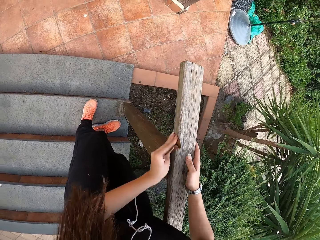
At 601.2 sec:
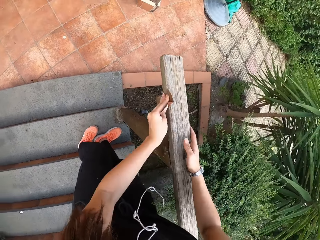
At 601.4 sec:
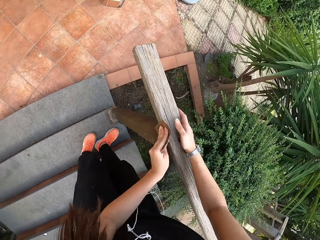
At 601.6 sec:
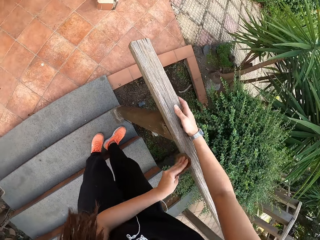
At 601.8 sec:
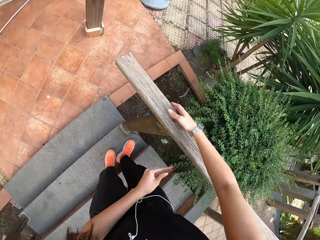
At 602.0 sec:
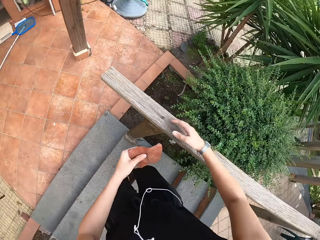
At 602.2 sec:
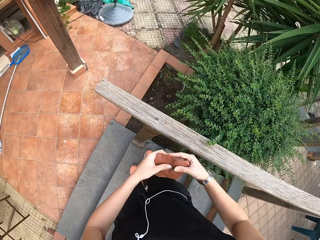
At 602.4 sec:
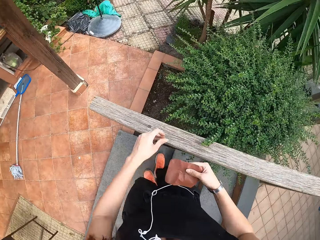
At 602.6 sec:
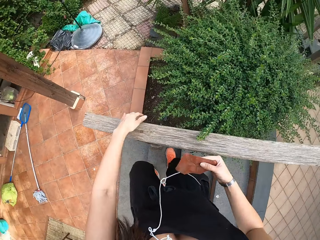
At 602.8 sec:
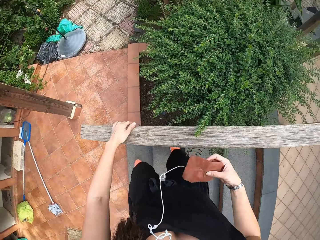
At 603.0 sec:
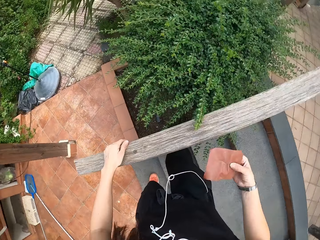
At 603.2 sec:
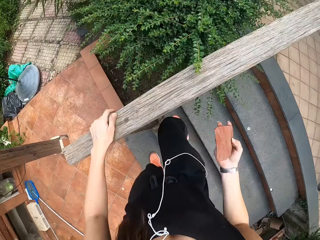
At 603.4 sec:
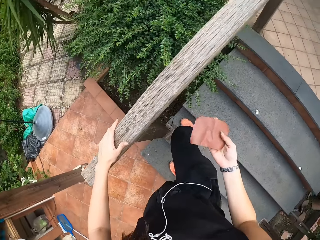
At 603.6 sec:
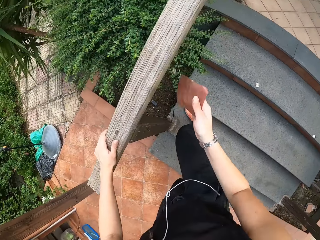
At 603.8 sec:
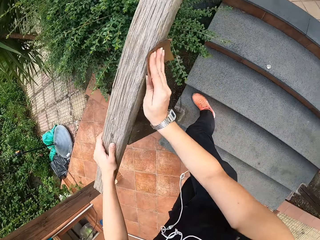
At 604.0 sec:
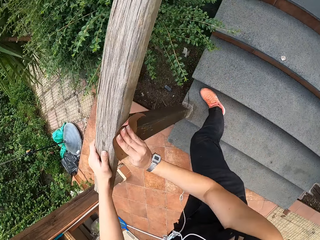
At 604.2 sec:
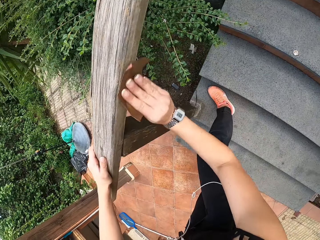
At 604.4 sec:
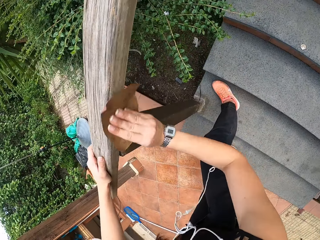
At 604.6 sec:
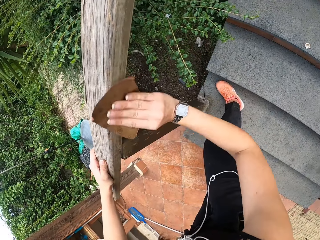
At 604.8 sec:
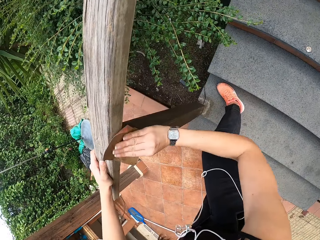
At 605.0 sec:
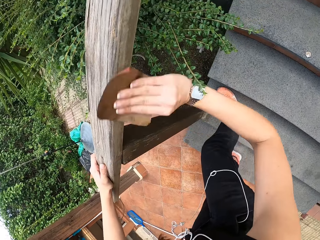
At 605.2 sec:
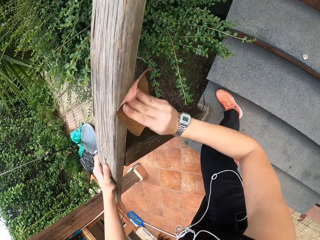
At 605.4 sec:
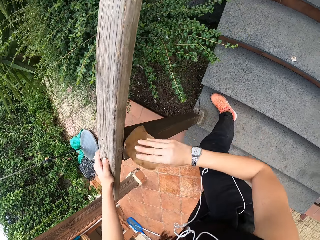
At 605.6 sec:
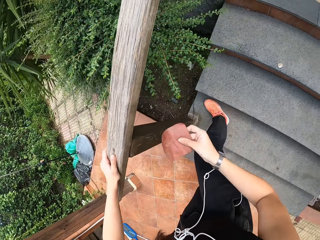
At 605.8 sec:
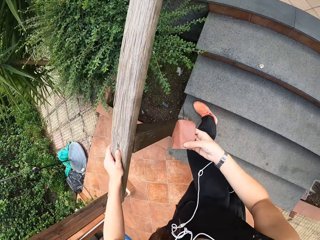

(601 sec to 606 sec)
The camera wearer smoothens wood with a sandpaper.

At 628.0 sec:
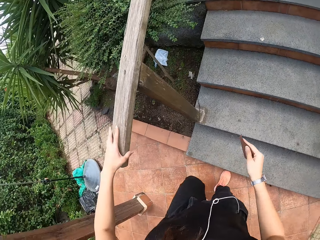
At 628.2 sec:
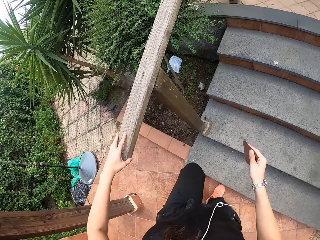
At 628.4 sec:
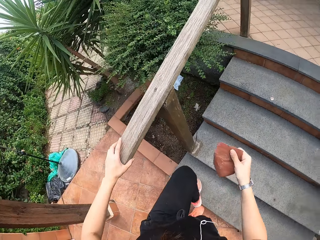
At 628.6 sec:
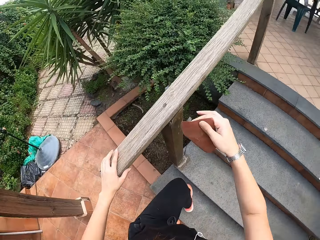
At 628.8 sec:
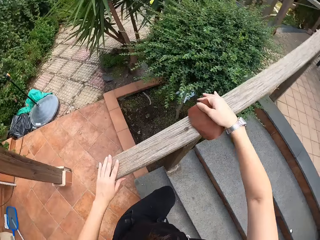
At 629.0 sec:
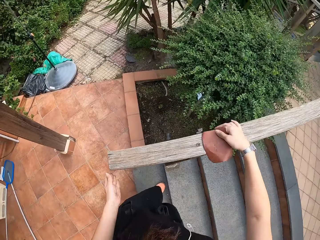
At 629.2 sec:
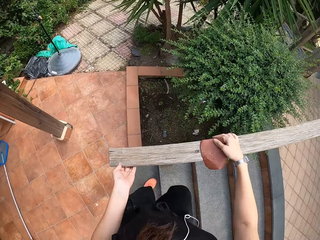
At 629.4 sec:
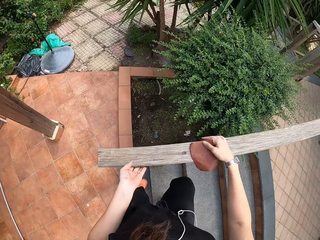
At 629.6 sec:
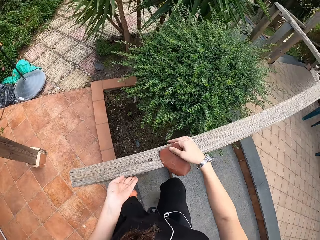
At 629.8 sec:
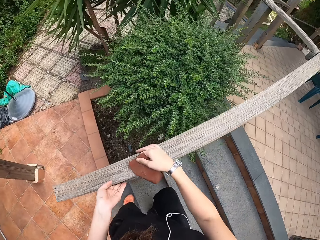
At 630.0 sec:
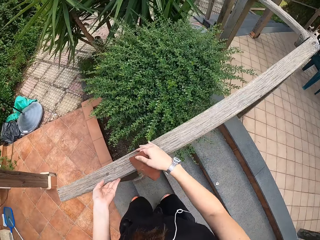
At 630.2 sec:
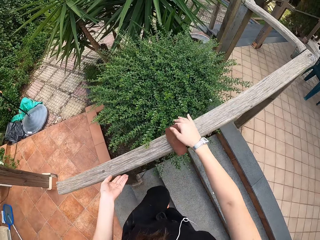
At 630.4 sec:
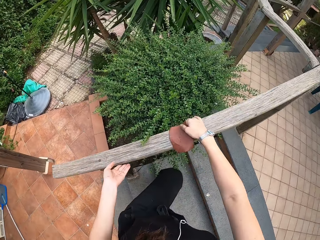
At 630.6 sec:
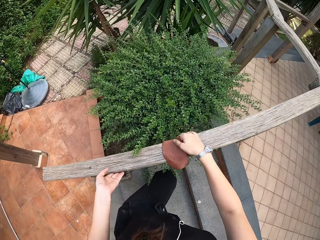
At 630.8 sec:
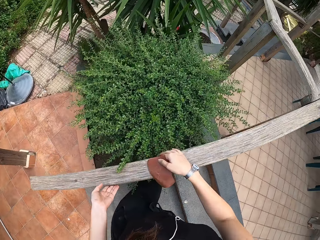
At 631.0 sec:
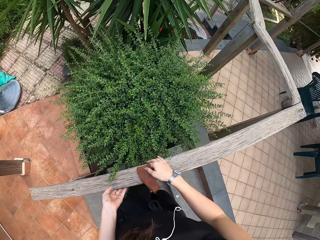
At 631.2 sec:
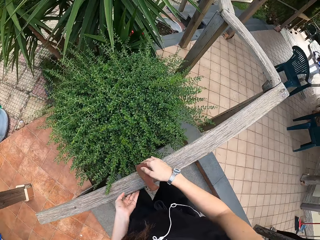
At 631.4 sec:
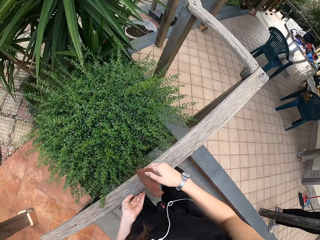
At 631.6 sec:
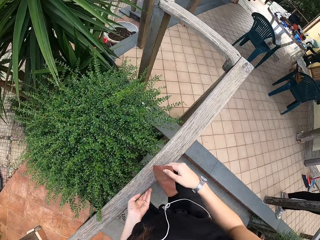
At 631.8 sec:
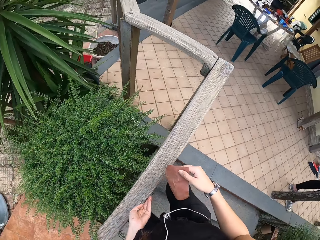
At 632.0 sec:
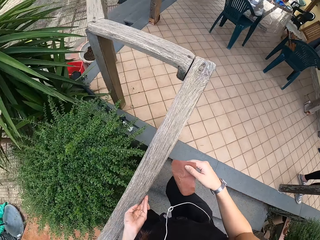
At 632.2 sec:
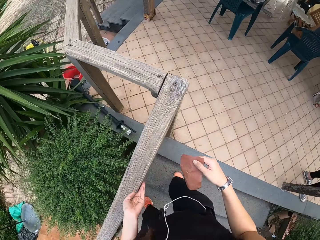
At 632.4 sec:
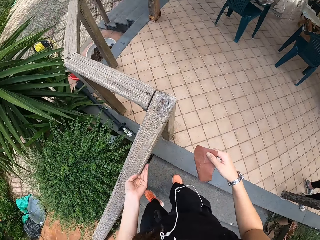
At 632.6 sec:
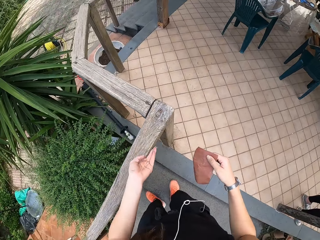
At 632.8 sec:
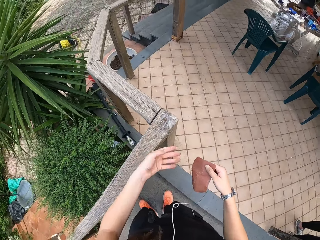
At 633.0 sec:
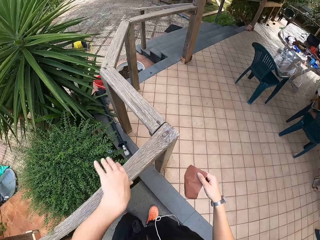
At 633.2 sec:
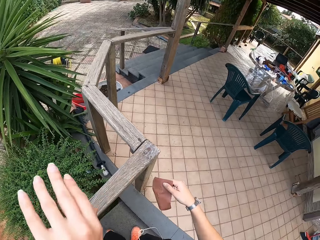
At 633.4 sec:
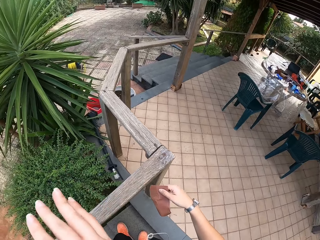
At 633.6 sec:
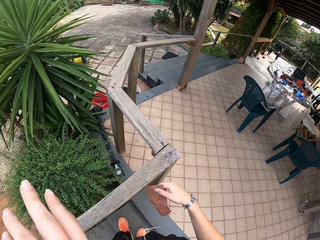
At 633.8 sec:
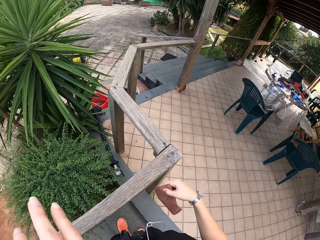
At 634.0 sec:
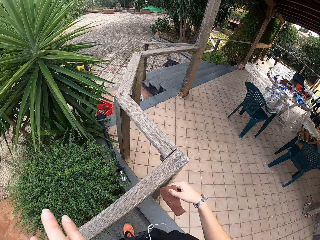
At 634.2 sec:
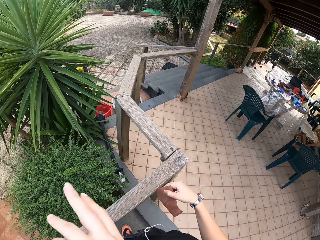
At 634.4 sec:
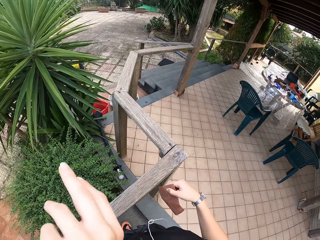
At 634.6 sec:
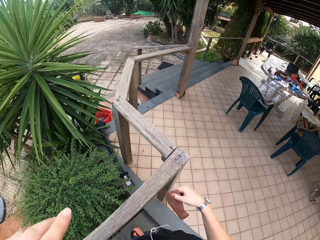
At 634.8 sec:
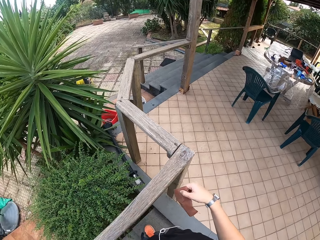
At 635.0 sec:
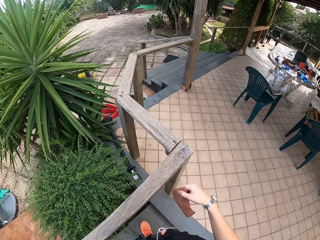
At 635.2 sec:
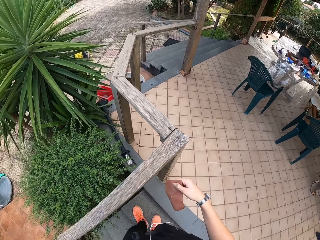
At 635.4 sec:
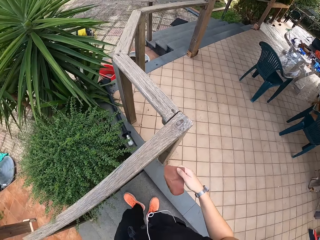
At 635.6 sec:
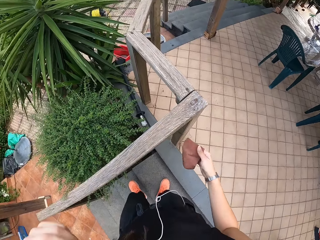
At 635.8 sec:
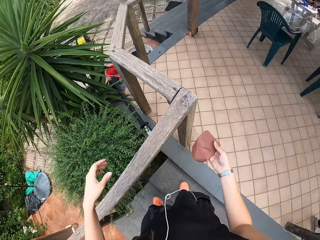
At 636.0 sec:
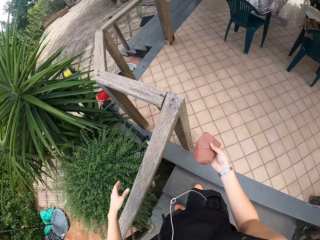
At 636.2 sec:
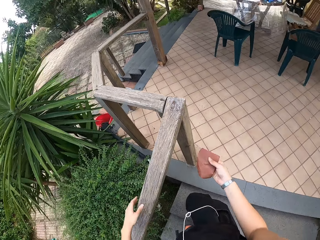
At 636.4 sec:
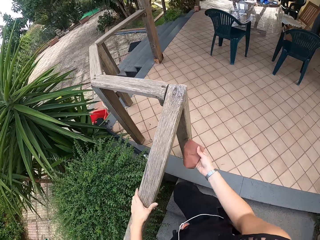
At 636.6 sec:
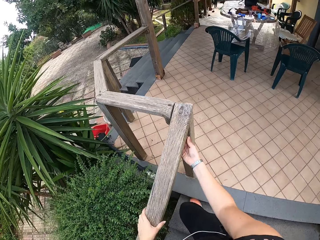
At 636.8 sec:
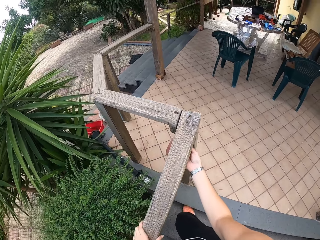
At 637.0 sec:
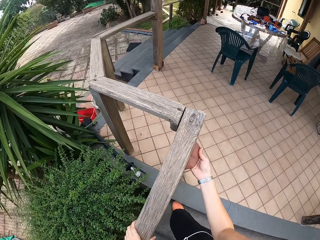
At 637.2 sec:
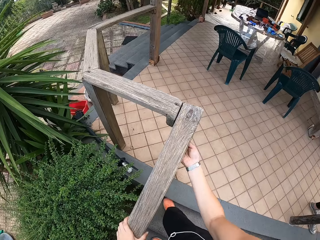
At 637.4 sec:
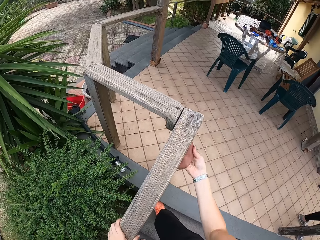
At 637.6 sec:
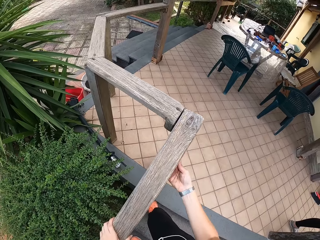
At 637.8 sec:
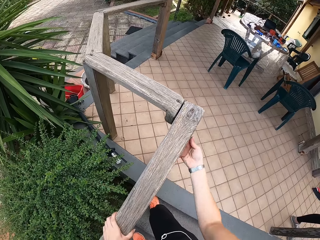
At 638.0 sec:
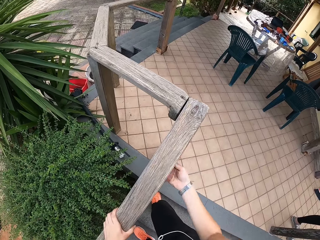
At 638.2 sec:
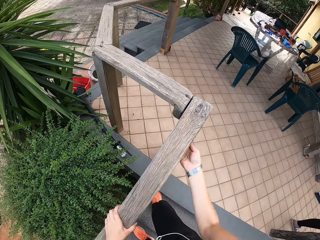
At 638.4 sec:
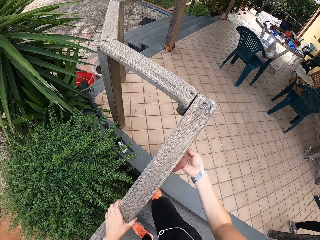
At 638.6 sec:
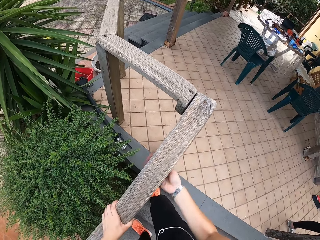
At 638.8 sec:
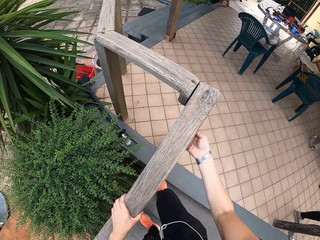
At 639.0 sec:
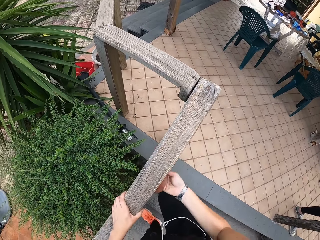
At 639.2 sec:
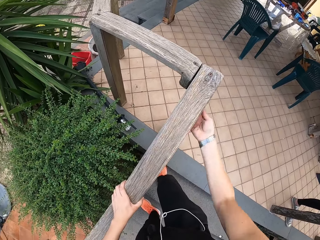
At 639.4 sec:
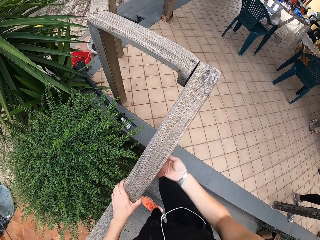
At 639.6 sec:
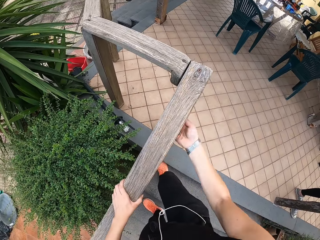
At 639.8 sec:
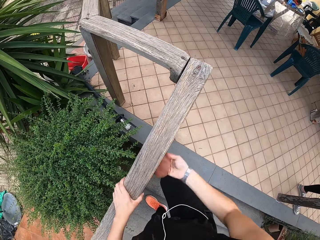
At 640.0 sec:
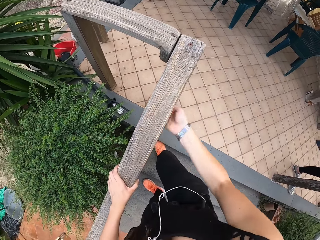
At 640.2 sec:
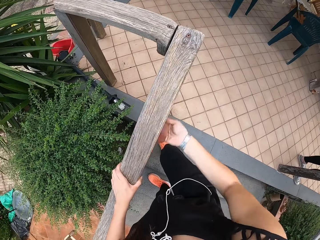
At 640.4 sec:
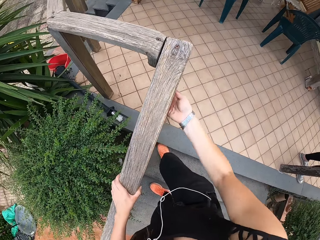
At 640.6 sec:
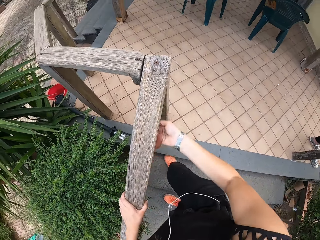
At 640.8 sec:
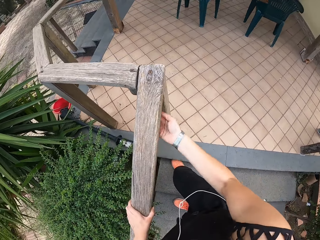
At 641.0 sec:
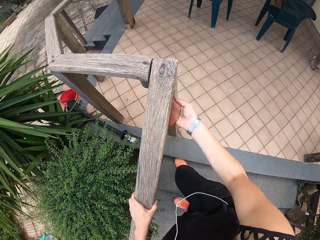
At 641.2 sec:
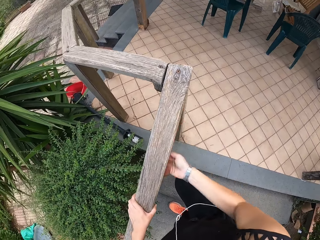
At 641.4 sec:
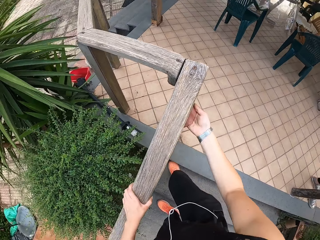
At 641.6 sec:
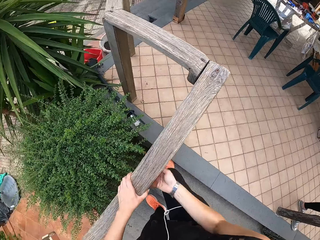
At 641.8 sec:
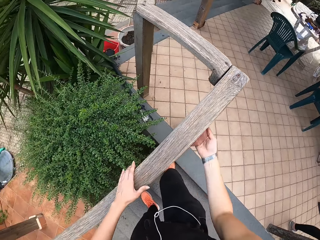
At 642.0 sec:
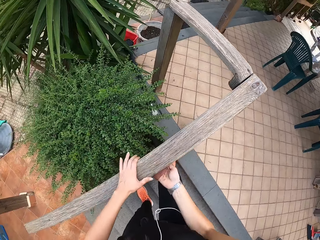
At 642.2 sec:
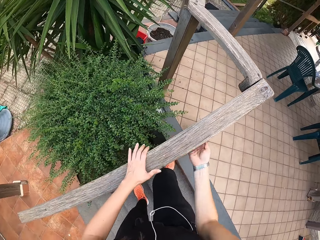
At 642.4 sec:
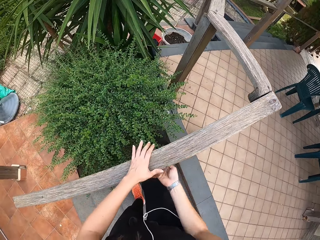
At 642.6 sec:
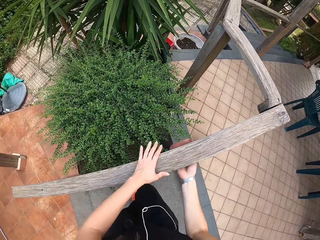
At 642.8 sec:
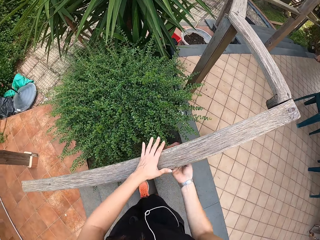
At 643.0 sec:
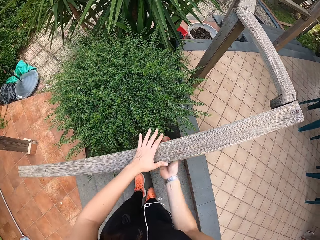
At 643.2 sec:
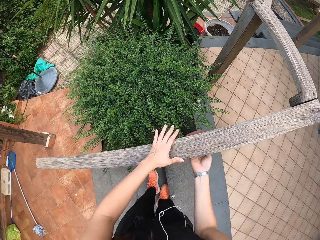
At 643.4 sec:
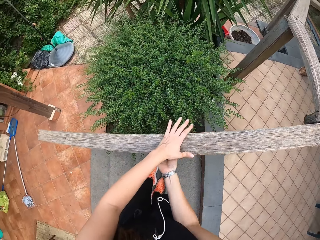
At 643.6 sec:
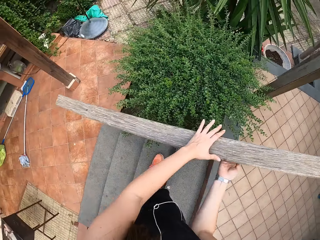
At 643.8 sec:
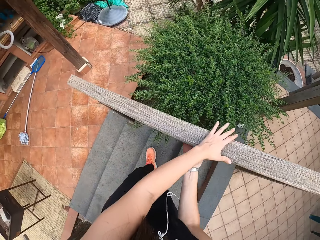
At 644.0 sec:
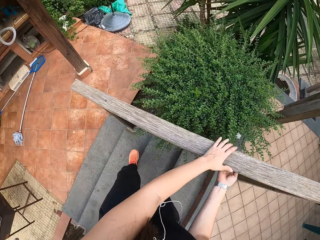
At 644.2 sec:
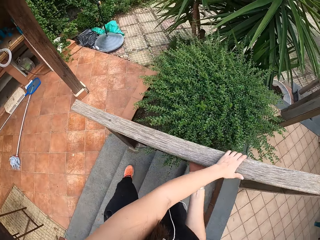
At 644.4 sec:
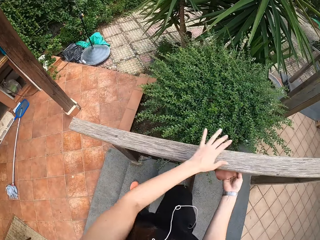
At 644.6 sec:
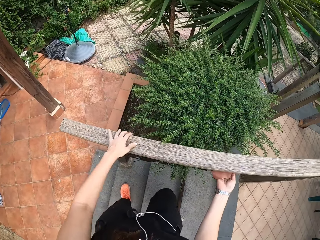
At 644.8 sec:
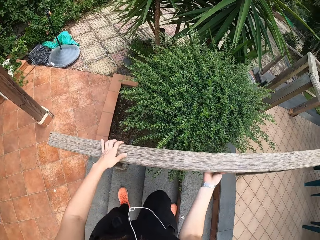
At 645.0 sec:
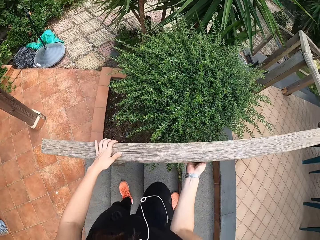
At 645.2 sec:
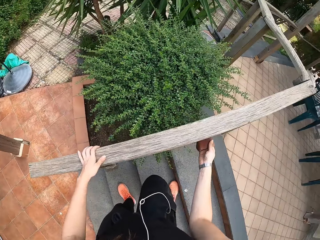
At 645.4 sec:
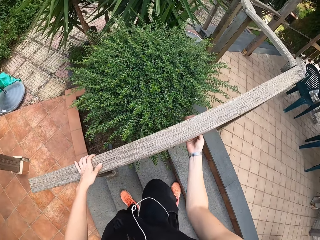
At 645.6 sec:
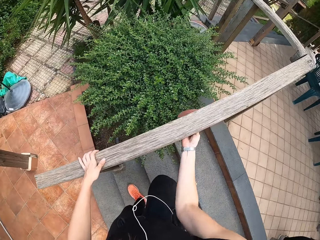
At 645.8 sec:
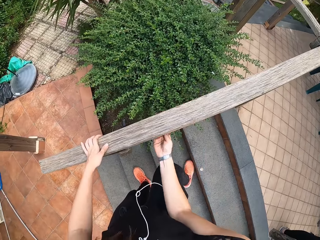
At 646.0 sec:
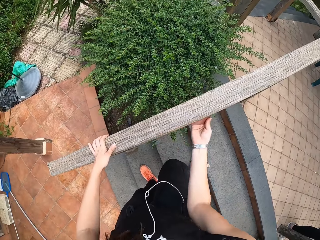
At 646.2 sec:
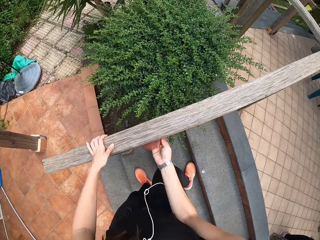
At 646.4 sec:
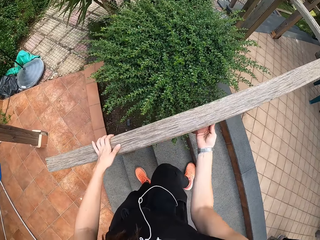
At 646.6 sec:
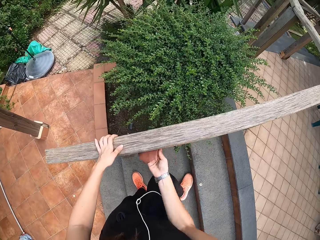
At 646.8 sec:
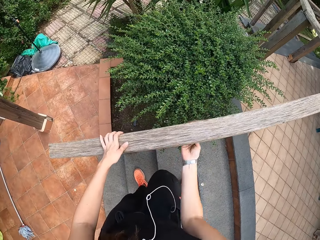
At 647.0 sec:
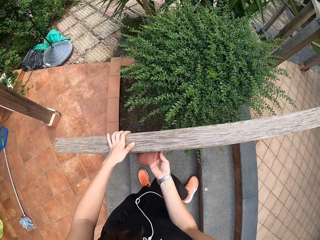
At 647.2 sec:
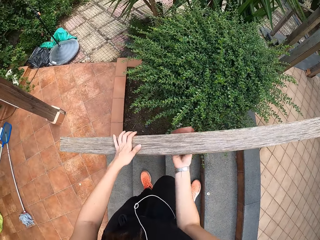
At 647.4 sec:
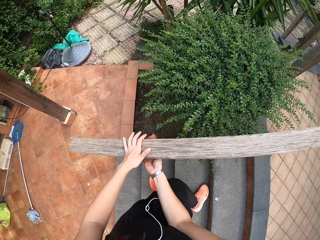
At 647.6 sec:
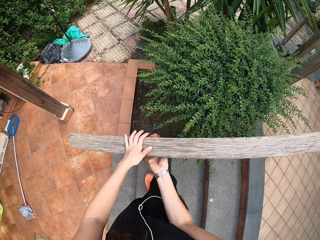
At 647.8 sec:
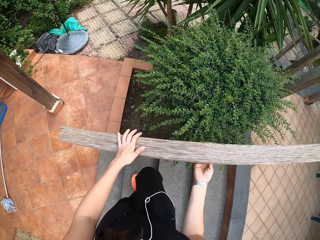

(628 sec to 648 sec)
The camera wearer feels the furniture texture with her left hand. She walks up the stairs. She raises her left hand. She sandpapers the furniture with her right hand.
